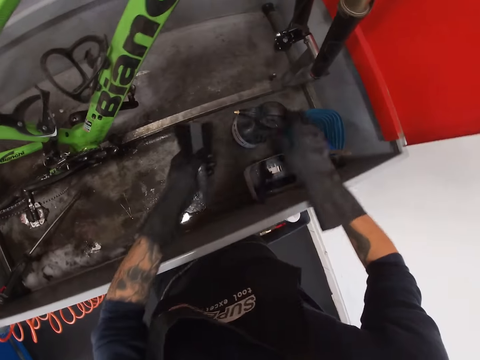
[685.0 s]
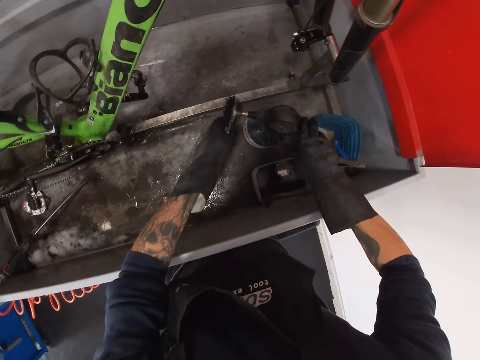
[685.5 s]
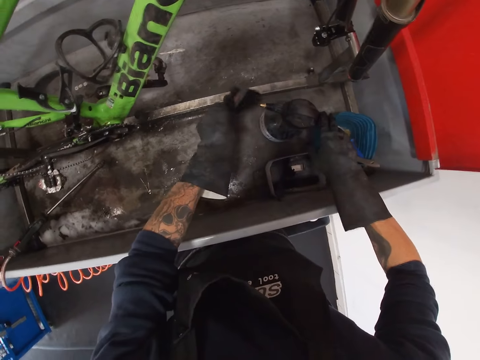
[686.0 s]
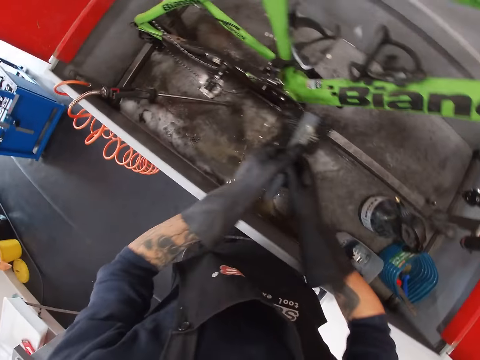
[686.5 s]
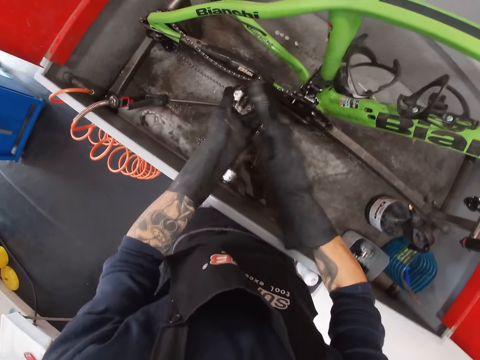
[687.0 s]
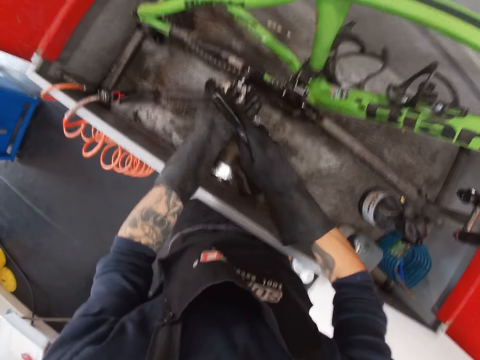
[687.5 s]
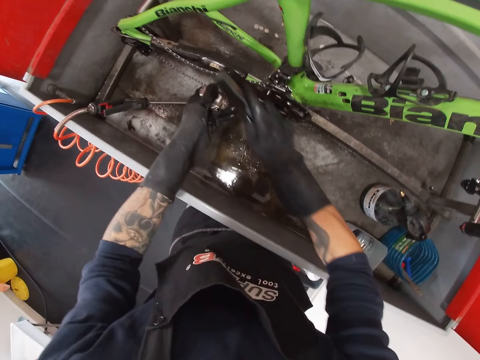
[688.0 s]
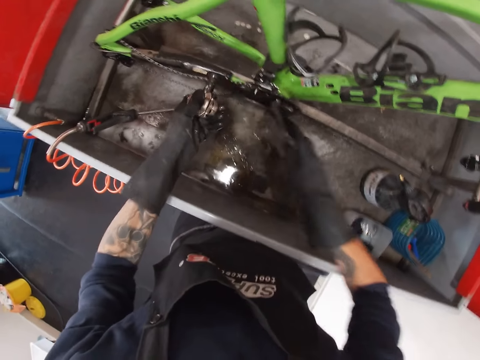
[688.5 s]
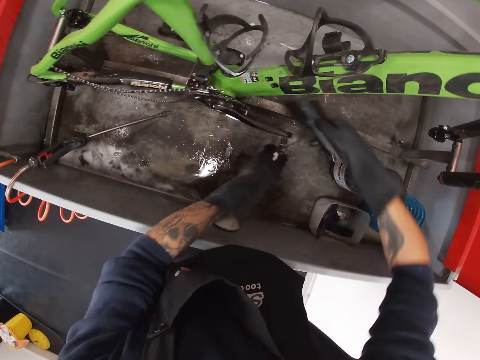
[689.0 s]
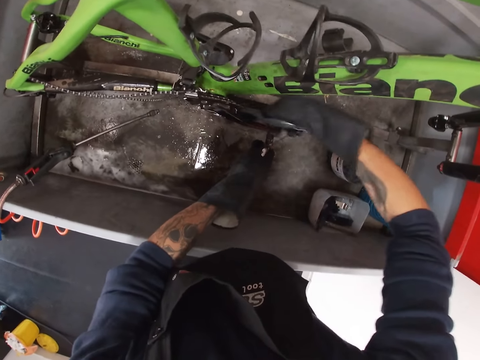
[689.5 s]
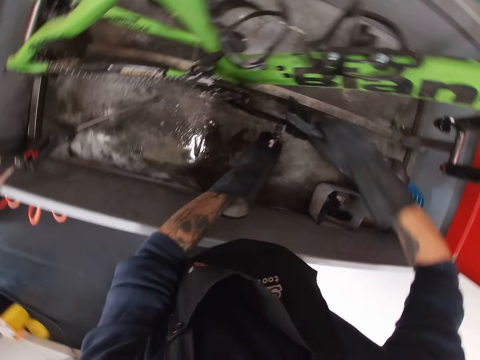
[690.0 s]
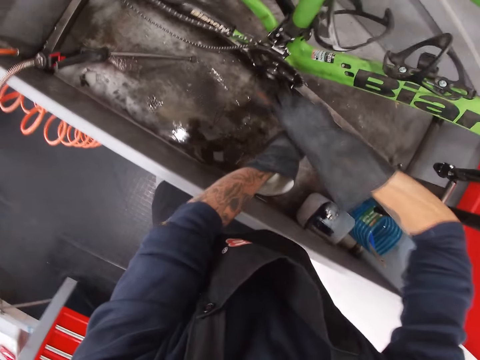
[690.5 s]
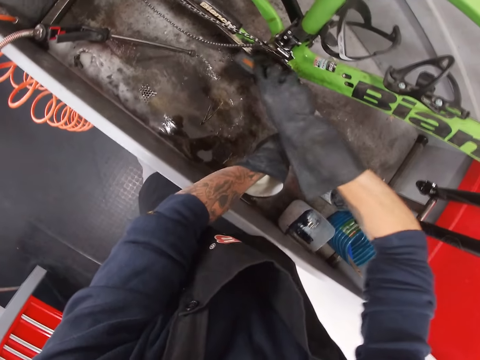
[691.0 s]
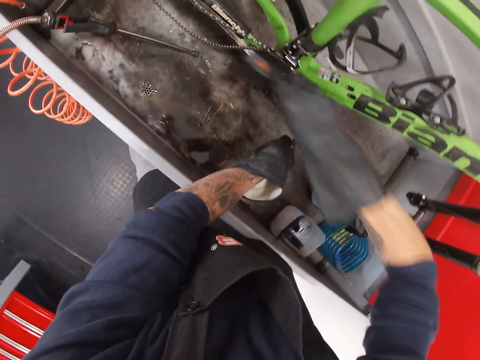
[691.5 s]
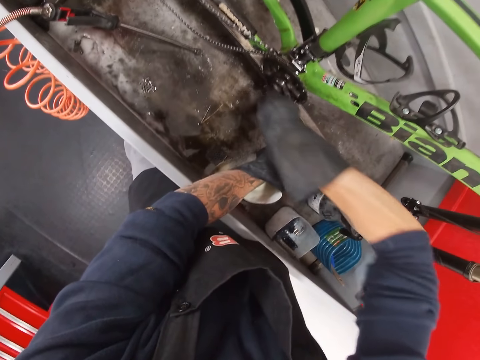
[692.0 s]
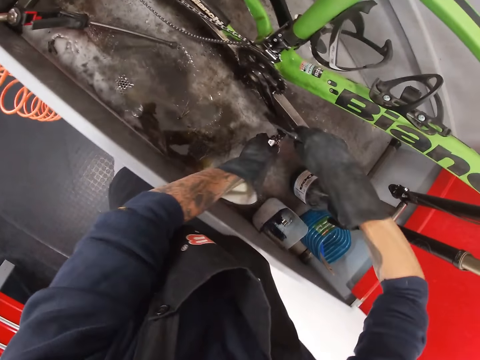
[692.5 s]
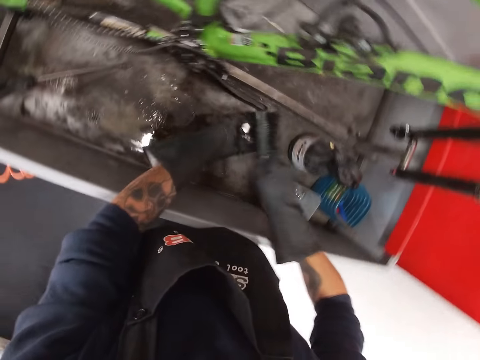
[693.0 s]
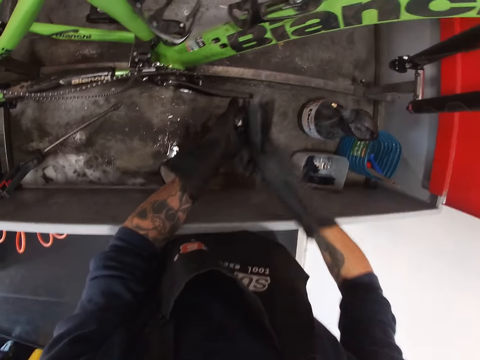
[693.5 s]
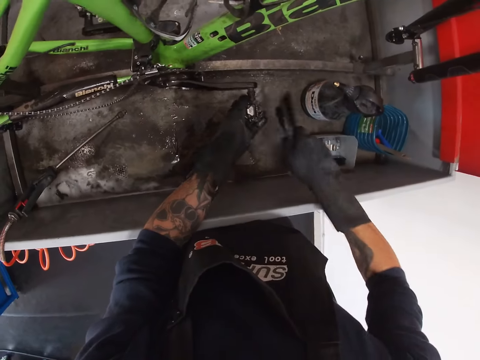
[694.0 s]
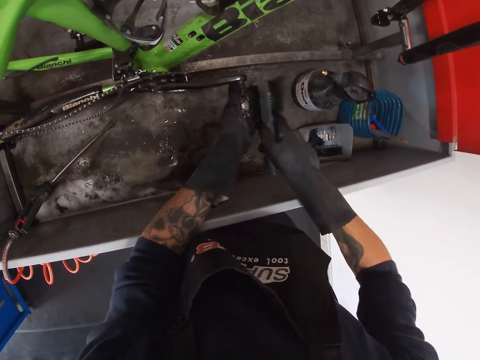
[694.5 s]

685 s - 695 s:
The camera wearer transfers the brush from his right hand to his left hand. He sprays some liquid wash from the jar to the brush with his right hand. He transfers the brush from his left hand to his right hand. He holds the pedal. He scrubs the bicycle pedal with the brush in his right hand. He moves the bicycle pedal with his left hand. He scrubs the bicycle pedal with the brush in his right hand.

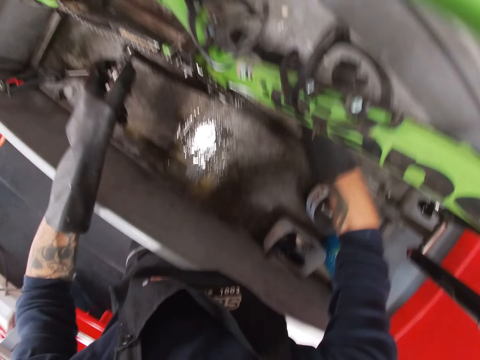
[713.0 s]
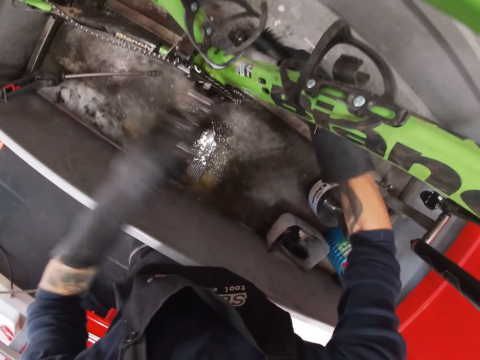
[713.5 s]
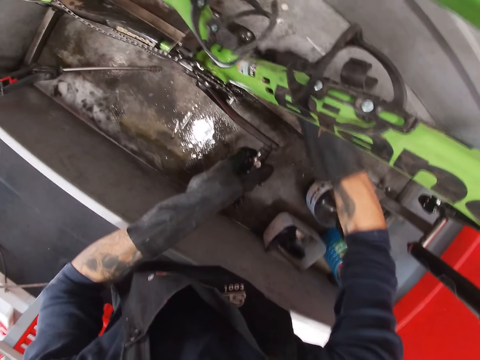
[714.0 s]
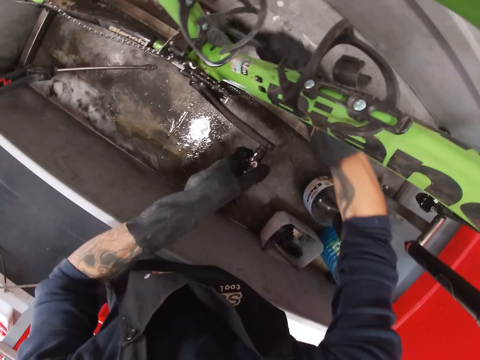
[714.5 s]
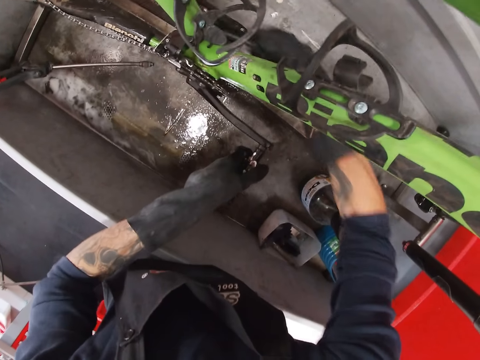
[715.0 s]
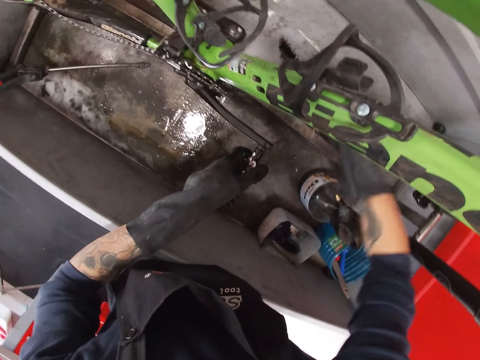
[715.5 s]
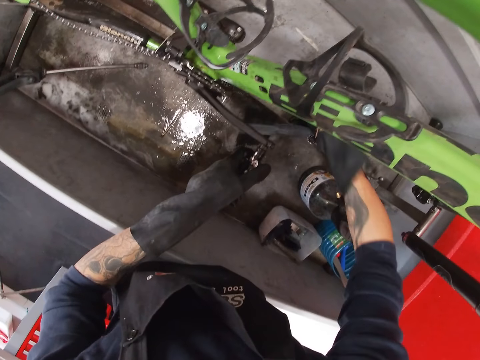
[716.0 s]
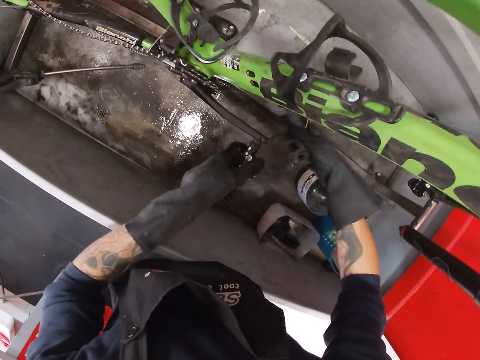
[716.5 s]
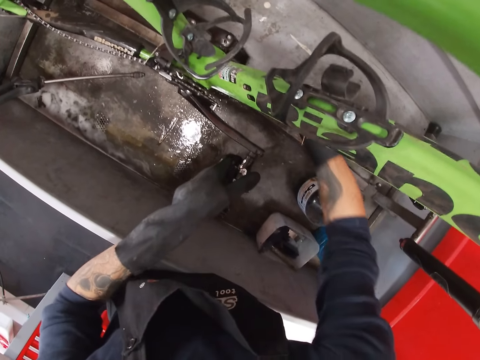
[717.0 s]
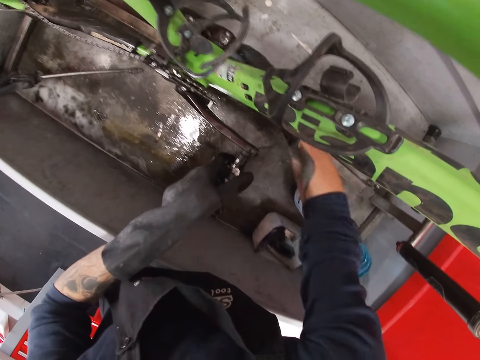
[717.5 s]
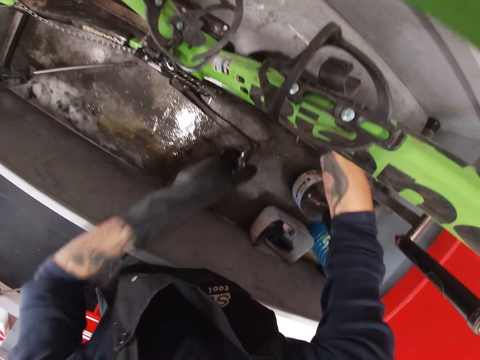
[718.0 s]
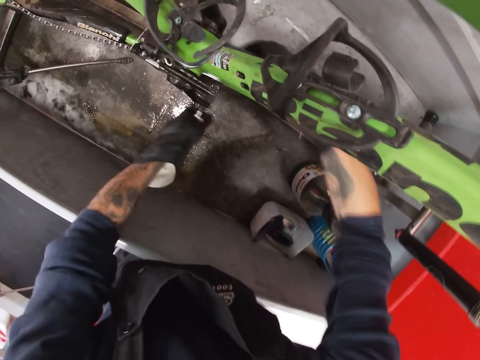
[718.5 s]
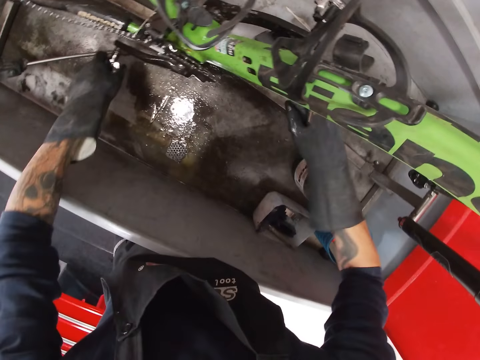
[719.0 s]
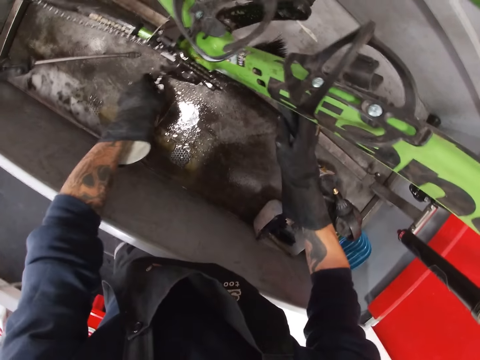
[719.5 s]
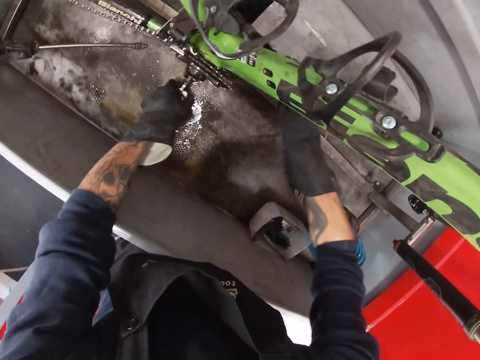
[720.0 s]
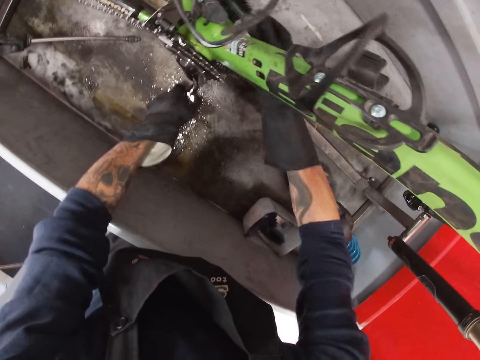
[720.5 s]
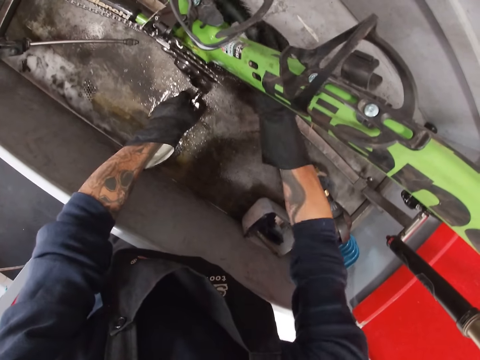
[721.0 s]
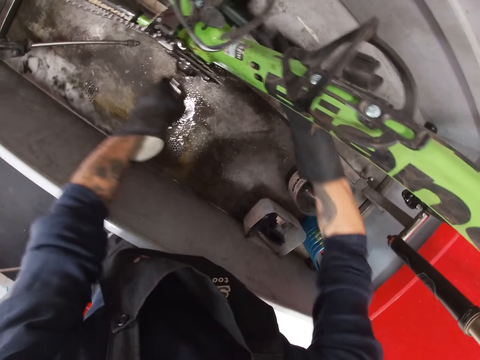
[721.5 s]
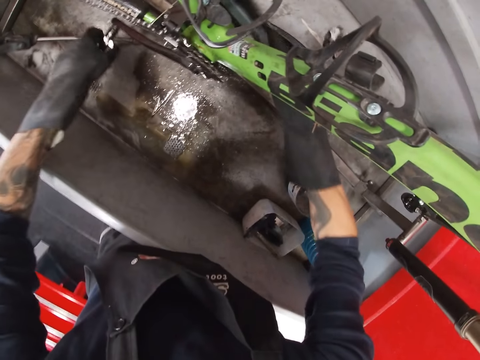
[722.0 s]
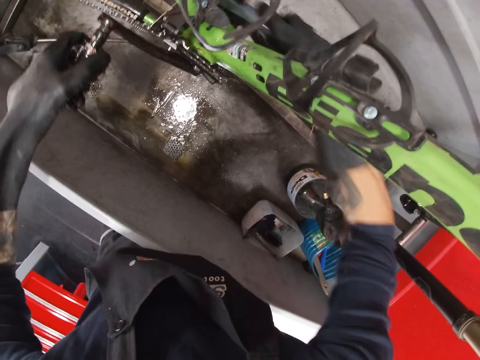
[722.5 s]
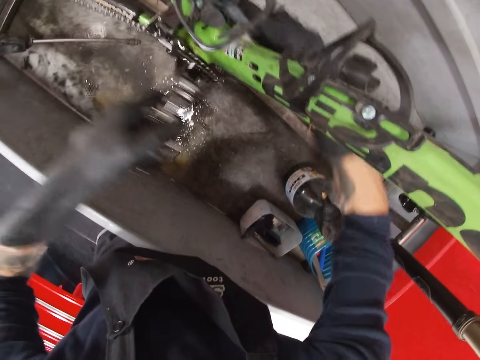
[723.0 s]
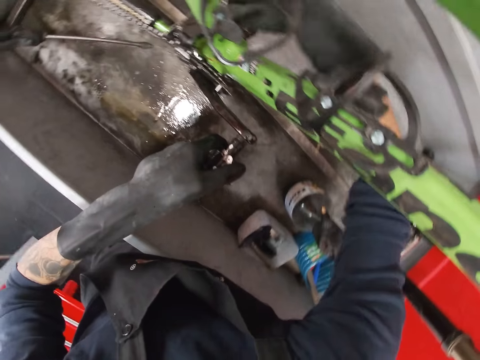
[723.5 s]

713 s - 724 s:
The camera wearer moves the bicycle pedal with his left hand. He washes the pedal. He rotates the pedal. He washes the pedal.

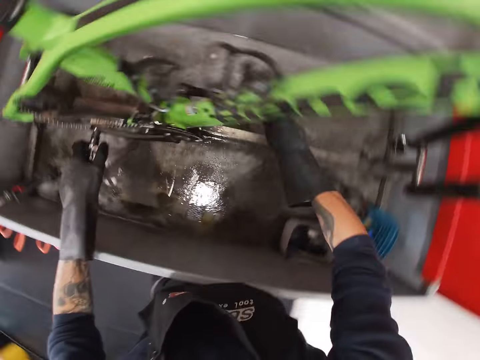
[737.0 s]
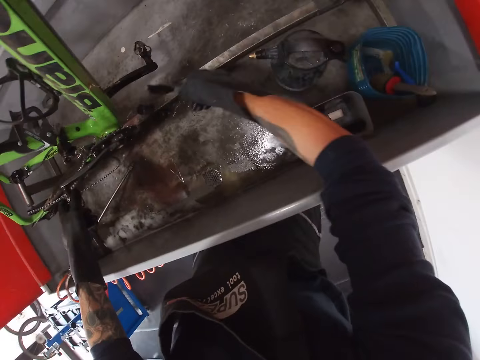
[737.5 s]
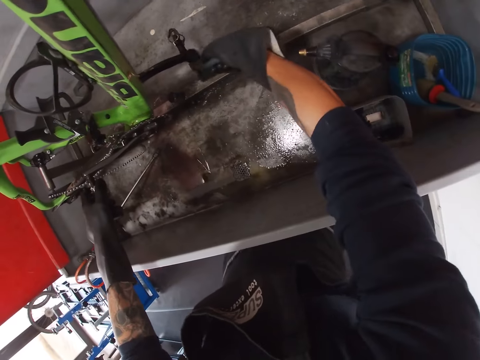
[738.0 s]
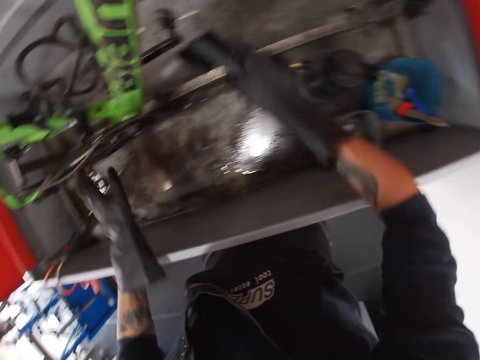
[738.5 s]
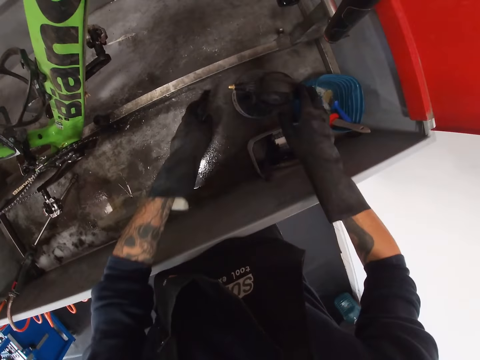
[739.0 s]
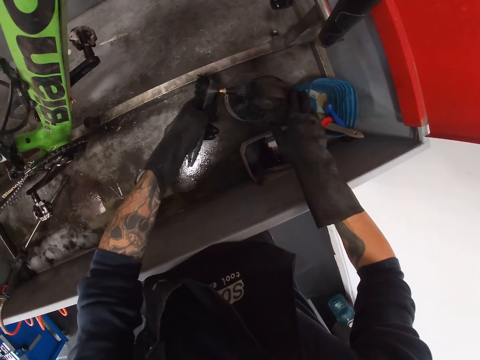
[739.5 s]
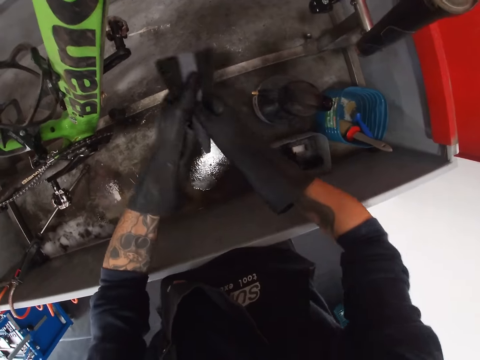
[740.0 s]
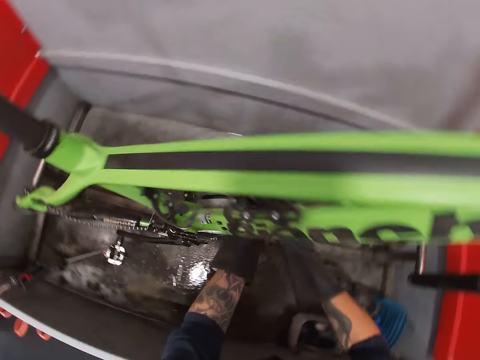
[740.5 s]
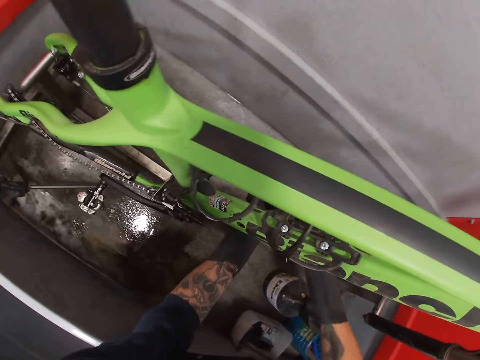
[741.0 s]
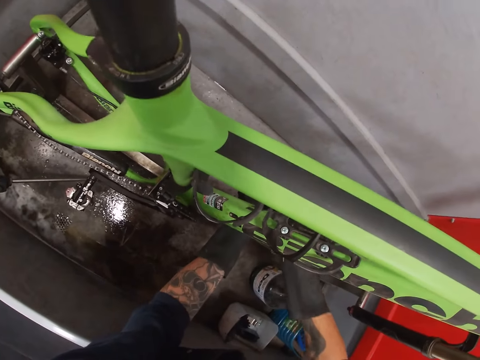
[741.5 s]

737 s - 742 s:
The camera wearer transfers the brush from his right hand to his left hand. He sprays some liquid wash from the jar to the brush with his right hand. He transfers the brush from his left hand to his right hand. He holds the pedal. He scrubs the bicycle pedal with the brush in his right hand.
